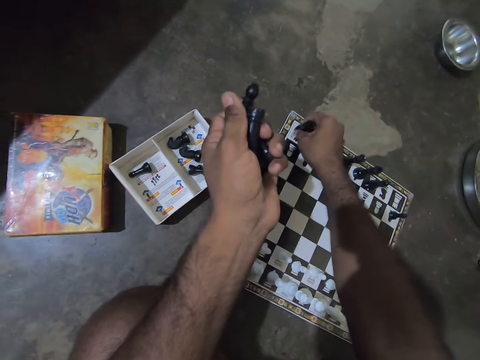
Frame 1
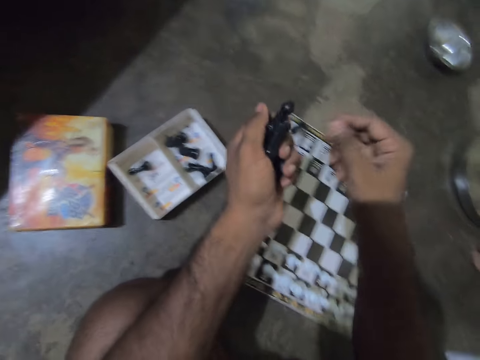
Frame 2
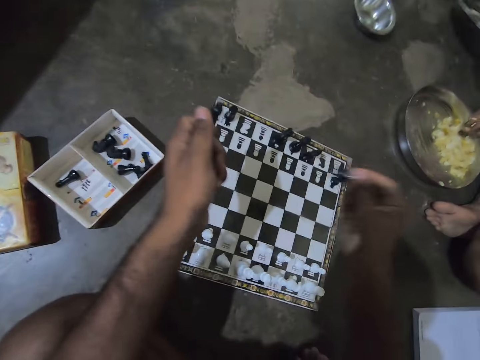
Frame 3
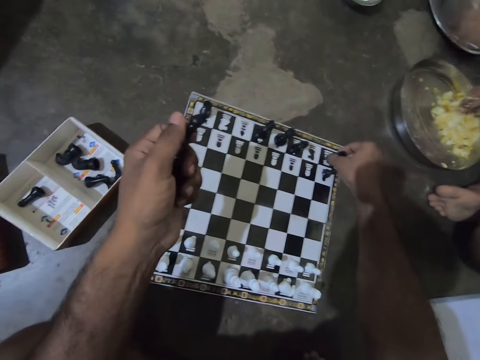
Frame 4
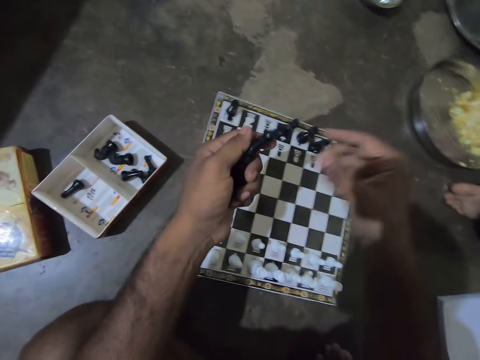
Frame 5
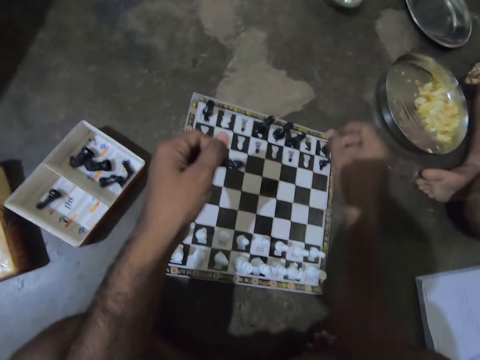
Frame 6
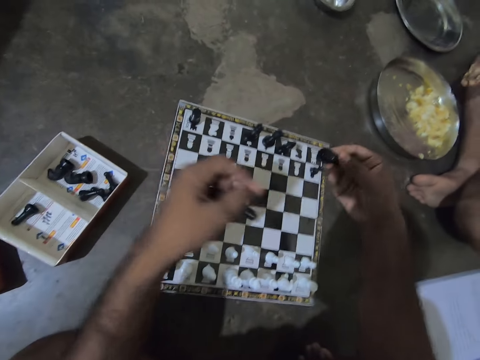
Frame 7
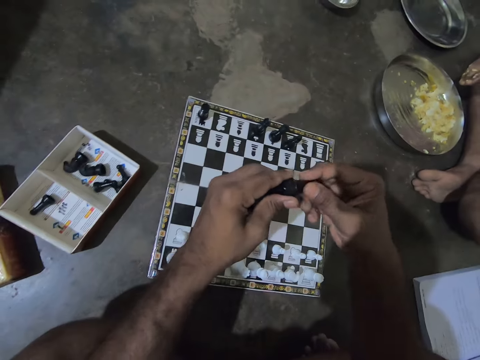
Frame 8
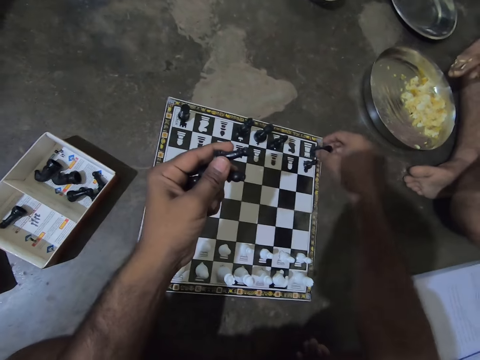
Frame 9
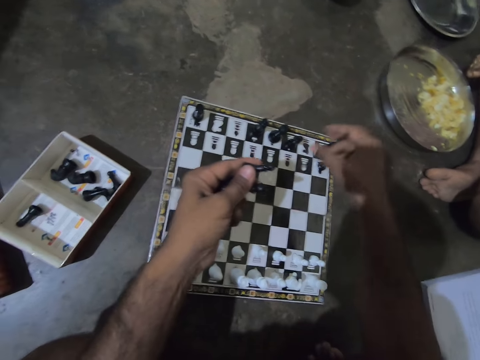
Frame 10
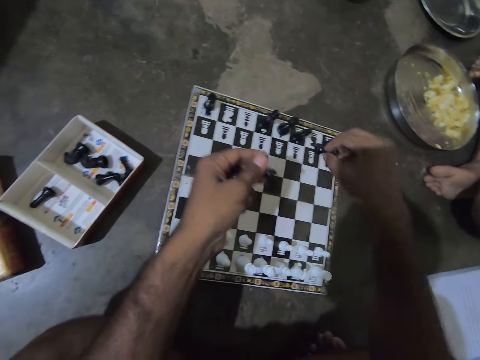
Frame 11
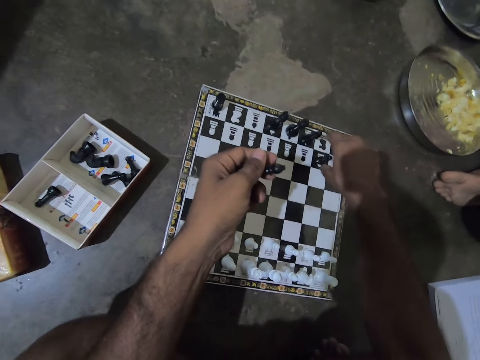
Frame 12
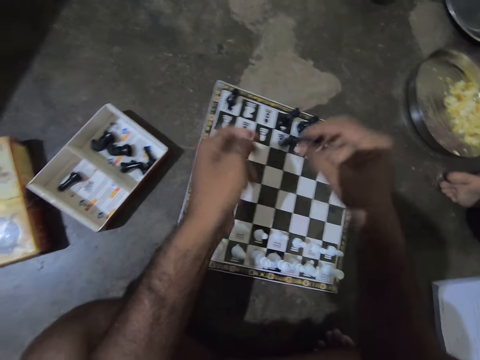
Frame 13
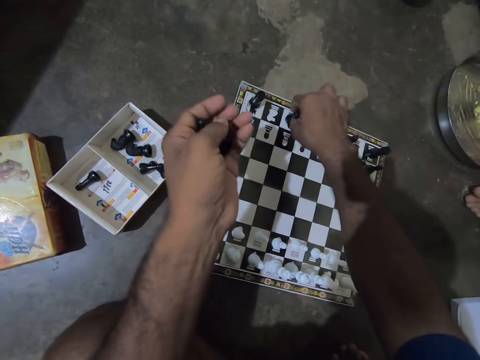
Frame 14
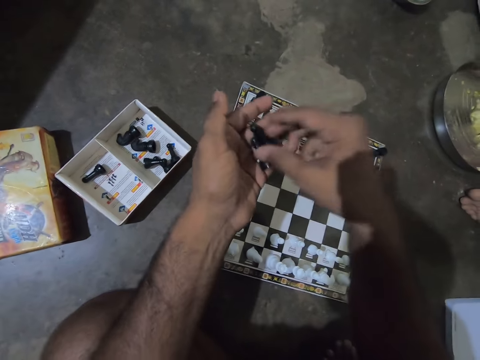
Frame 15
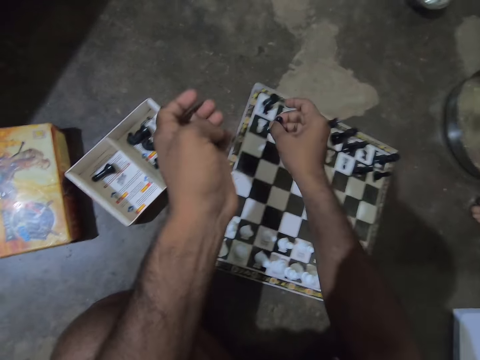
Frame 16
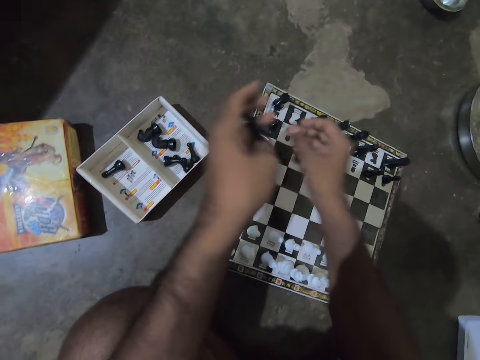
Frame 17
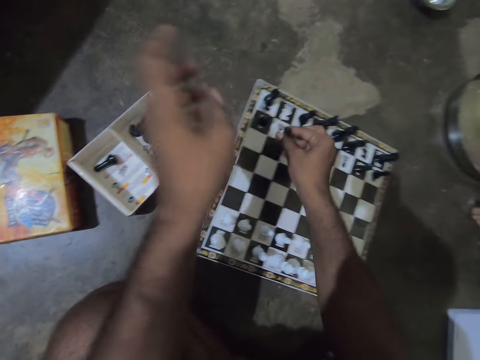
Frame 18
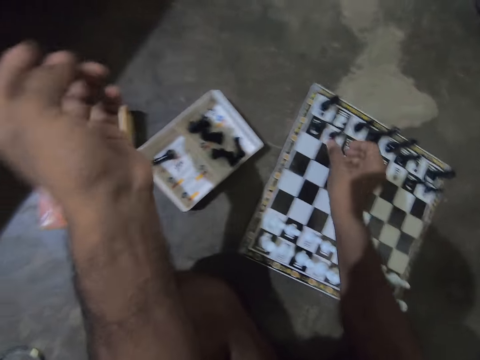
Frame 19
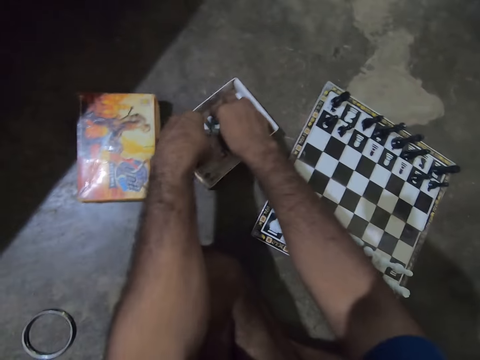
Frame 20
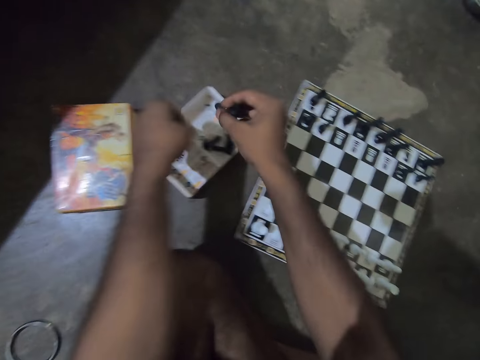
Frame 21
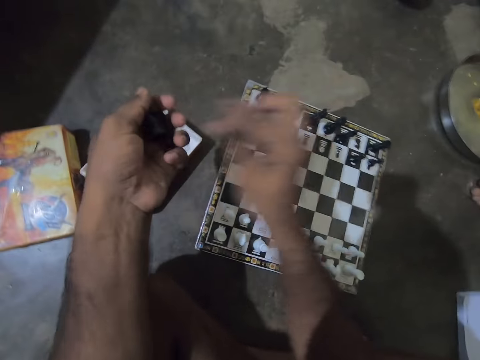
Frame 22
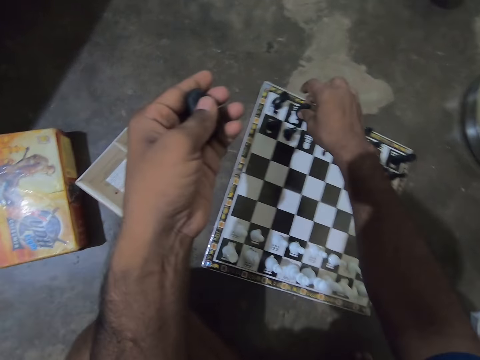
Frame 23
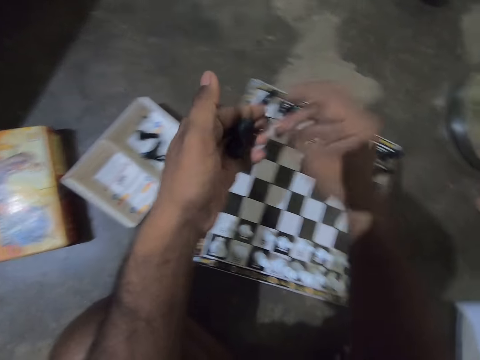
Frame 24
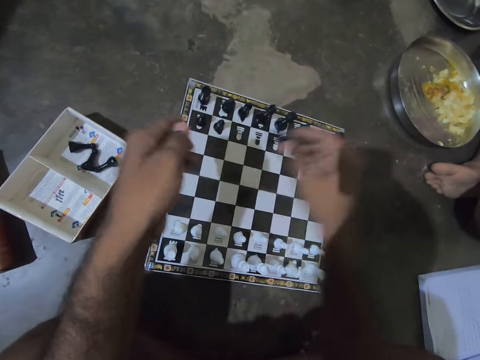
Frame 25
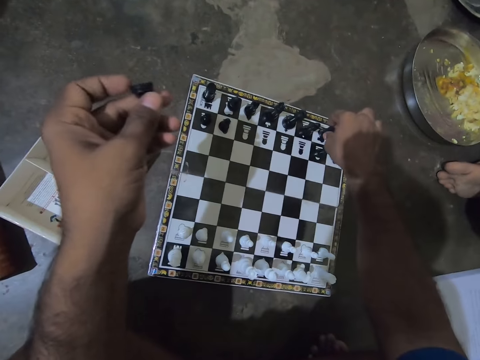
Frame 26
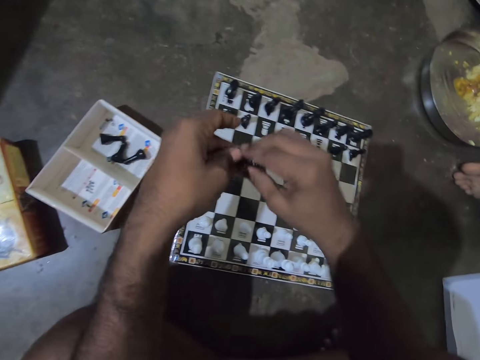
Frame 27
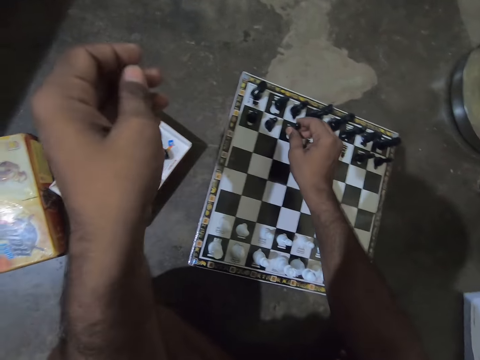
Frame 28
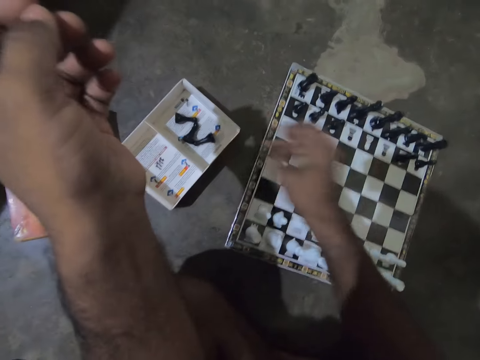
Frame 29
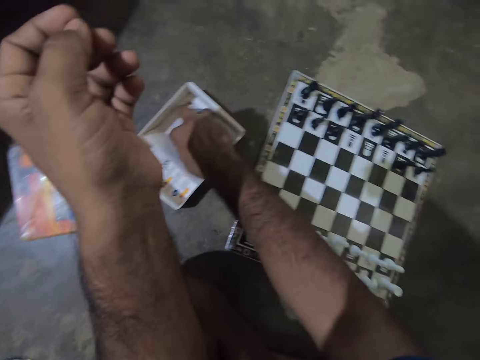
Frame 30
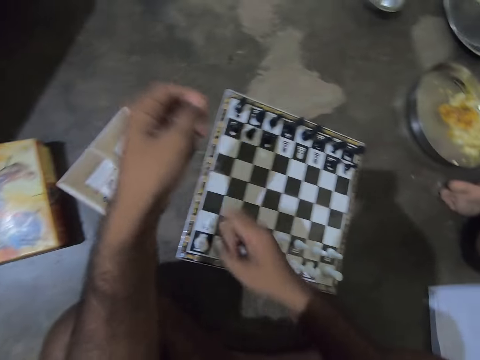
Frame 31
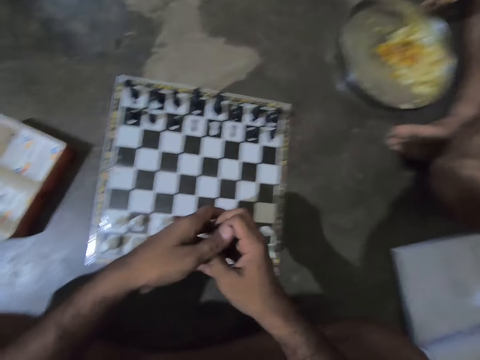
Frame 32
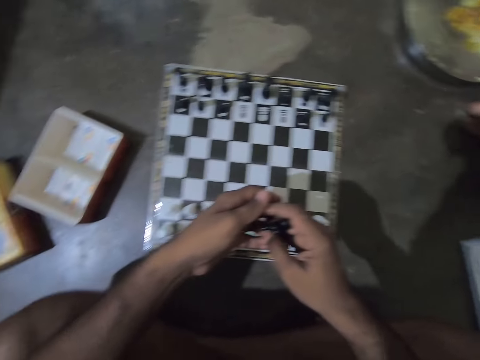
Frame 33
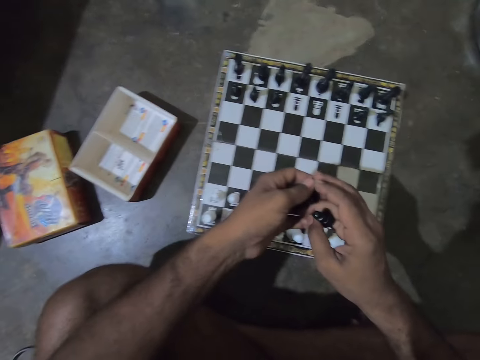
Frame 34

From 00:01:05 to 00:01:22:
The camera wearer puts down a chess piece on a chess board on the floor. They pick a chess piece from a hand. They put down the chess piece on the chess board on the floor. A man puts down a plate on the floor. The camera wearer picks up a chess piece from the chess board on the floor. They put down the chess piece on the chess board on the floor. They pick a chess piece from a hand. They put down the chess piece on the chess board on the floor. The man looks around a room. The camera wearer picks a chess piece from a hand. They put down the chess piece on the chess board on the floor. They pick a chess piece from a hand. They put down the chess piece on the chess board on the floor. They pick a chess piece from a hand. They put down the chess piece on the chess board on the floor. They pick up chess pieces from a box on the floor. They put down a chess piece on the chess board on the floor. They pick a chess piece from a hand. They put down the chess piece on the chess board on the floor. They pick a chess piece from a hand. They put the chess piece on the chess board on the floor. They pick up chess pieces from the box on the floor. They switch a chess piece to the other hand.

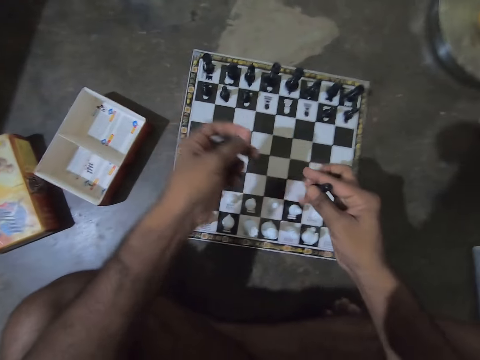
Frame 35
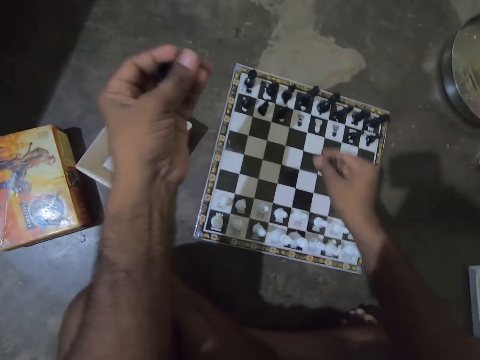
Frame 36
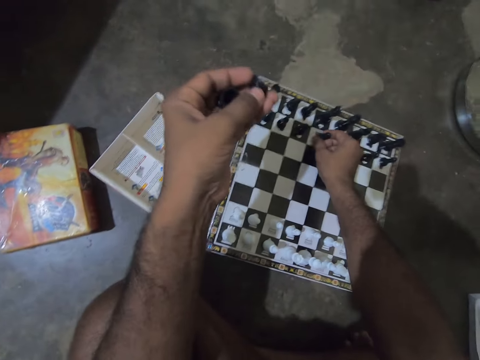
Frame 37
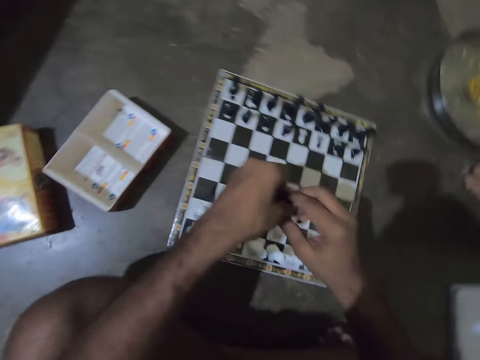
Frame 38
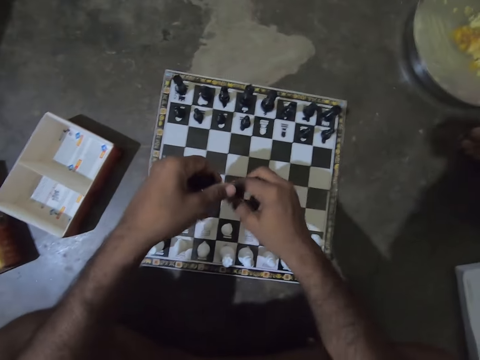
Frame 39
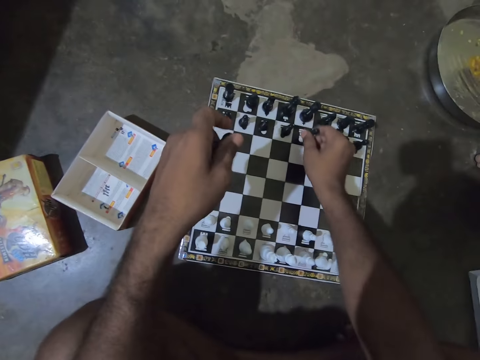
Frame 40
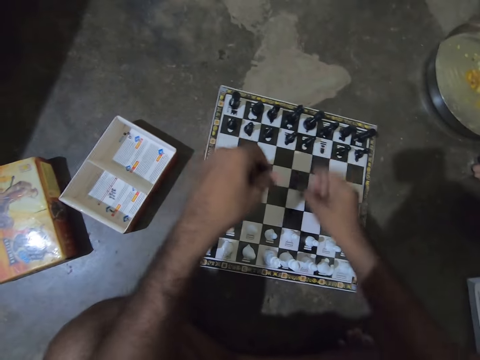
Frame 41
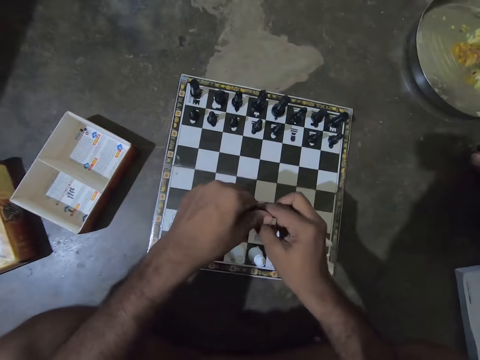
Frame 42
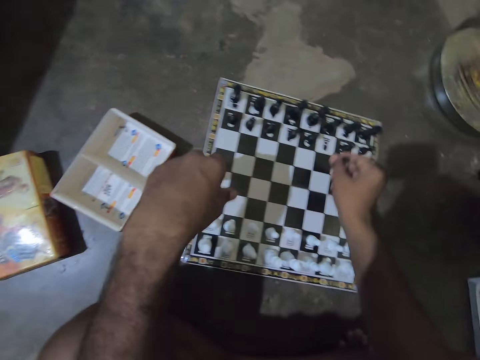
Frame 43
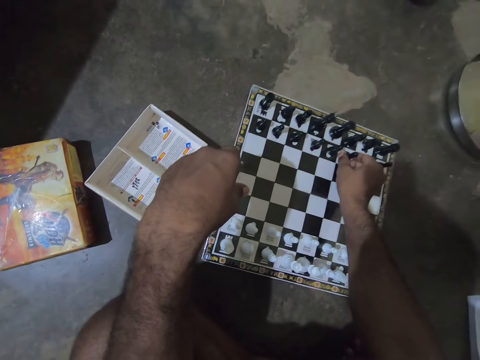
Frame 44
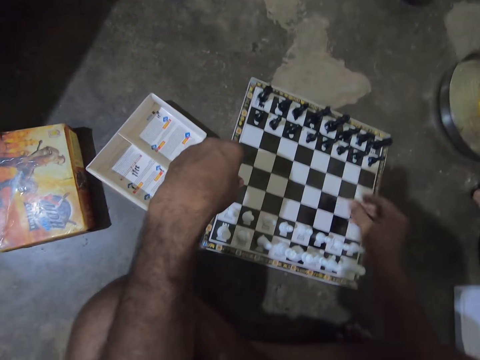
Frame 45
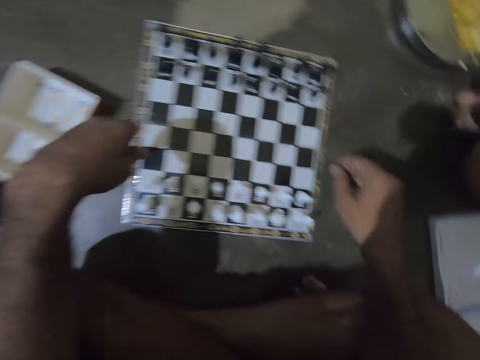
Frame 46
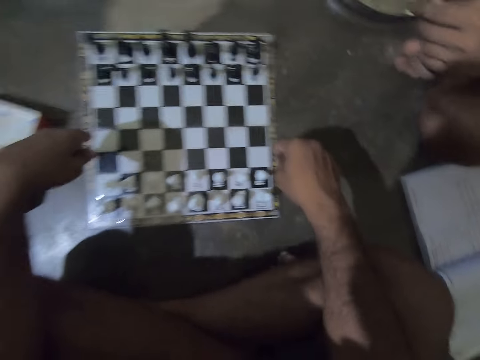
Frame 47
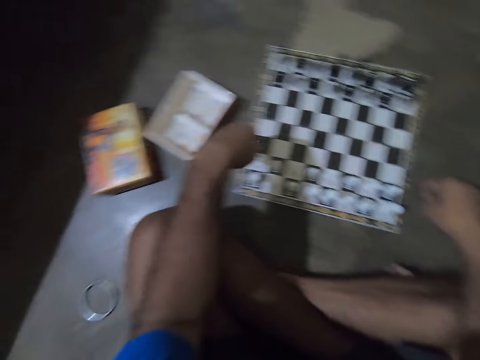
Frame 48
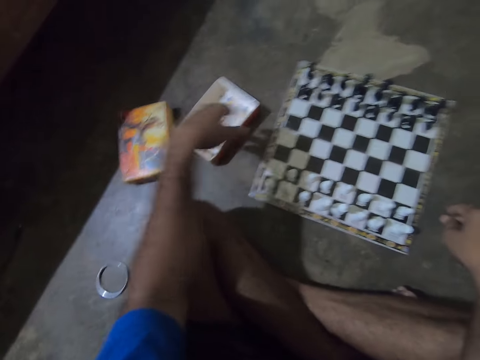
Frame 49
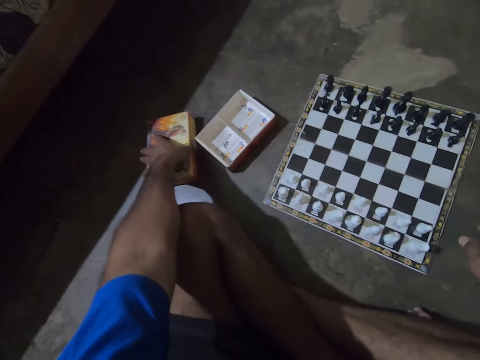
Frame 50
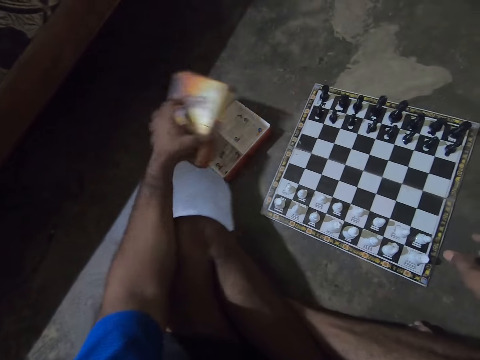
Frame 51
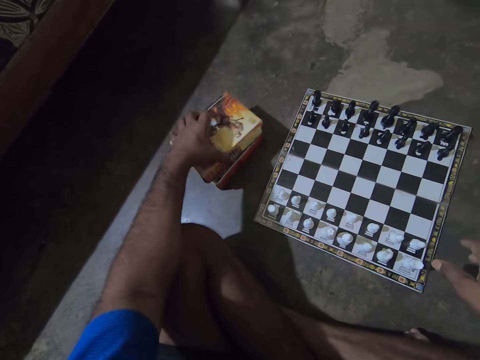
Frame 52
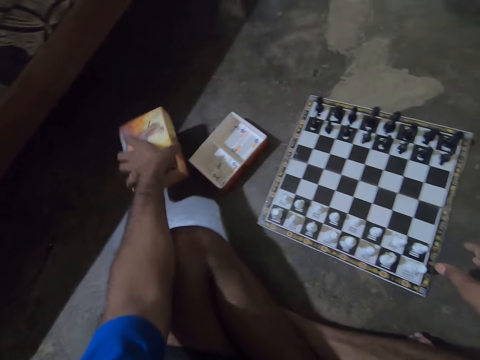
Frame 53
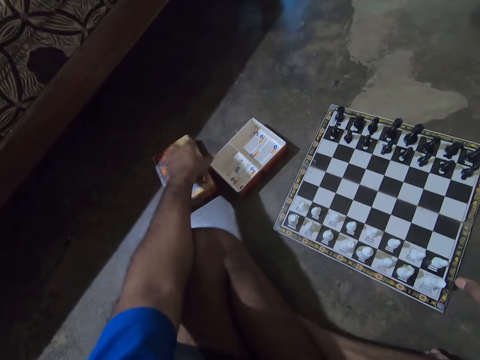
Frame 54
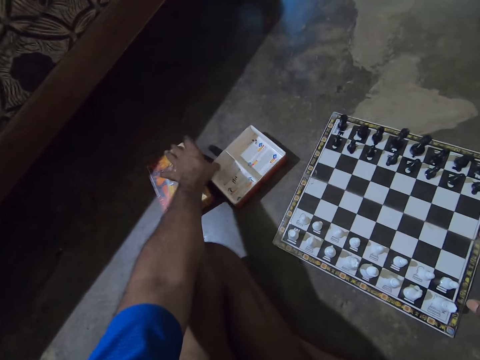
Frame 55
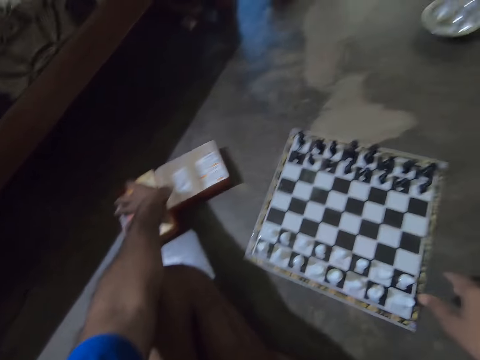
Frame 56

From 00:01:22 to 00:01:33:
The camera wearer puts down a chess piece on a chess board on the floor. He picks a chess piece from a hand. He puts down the chess piece on the chess board on the floor. He picks a chess piece from a hand. He puts down the chess piece on the chess board on the floor. A man mixes food on a plate. The camera wearer picks up the chess pack cover from the floor with his left hand. He covers the chess pack with its cover. He talks with the man. He drops the chess pack cover on the floor. The man looks around a room. The camera wearer moves the chess pack on the floor with his left hand.
